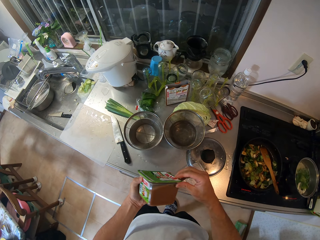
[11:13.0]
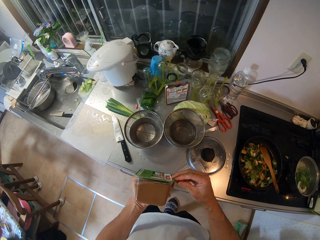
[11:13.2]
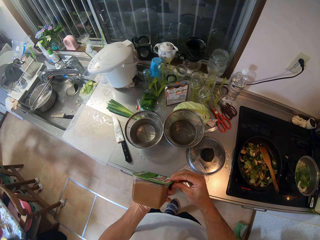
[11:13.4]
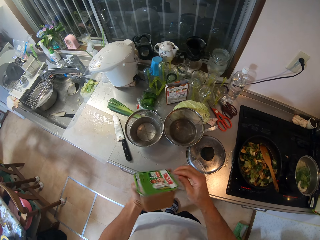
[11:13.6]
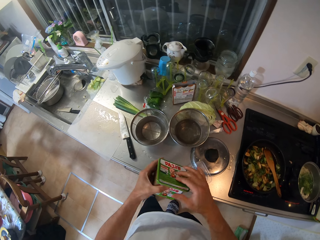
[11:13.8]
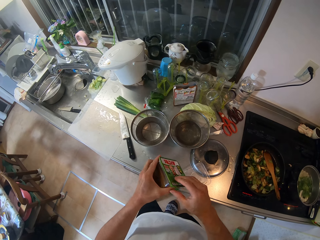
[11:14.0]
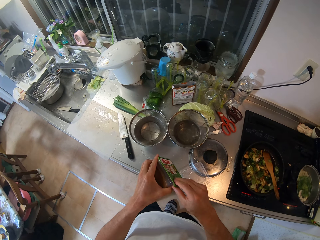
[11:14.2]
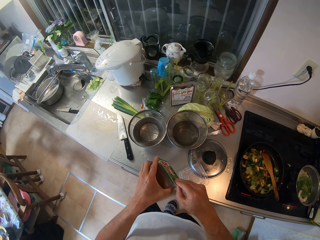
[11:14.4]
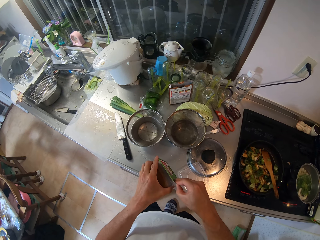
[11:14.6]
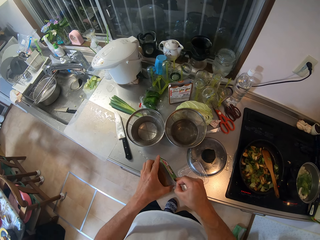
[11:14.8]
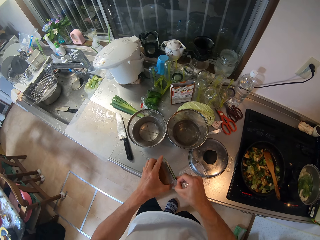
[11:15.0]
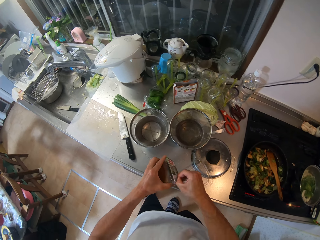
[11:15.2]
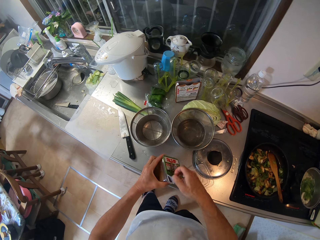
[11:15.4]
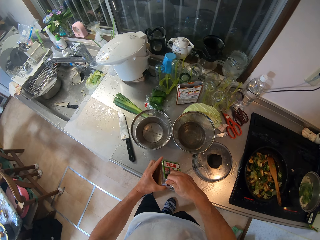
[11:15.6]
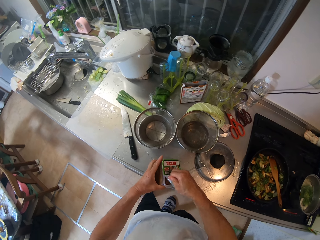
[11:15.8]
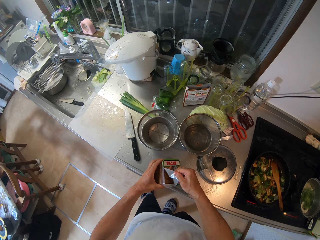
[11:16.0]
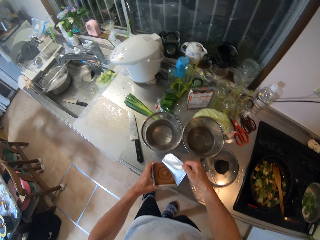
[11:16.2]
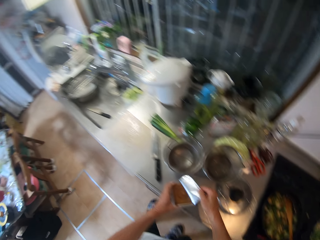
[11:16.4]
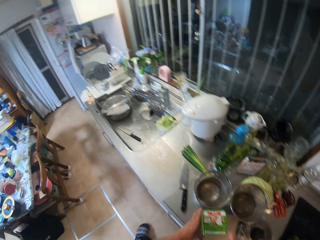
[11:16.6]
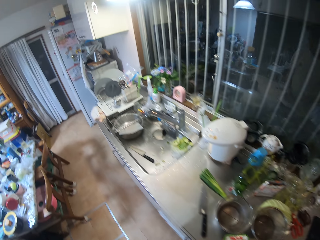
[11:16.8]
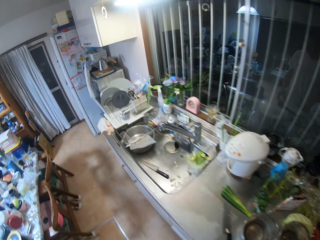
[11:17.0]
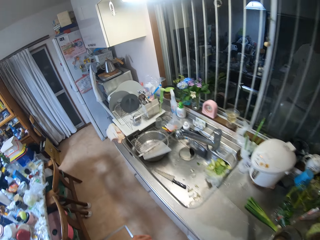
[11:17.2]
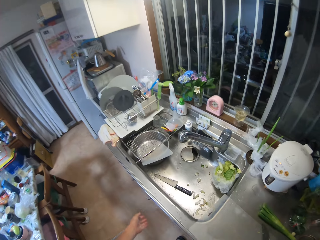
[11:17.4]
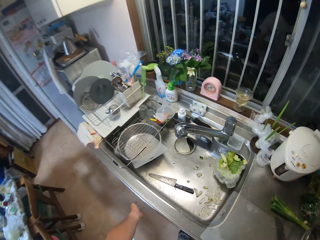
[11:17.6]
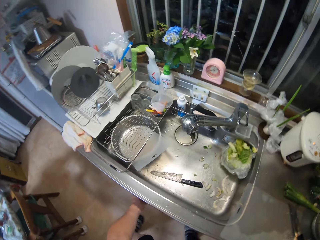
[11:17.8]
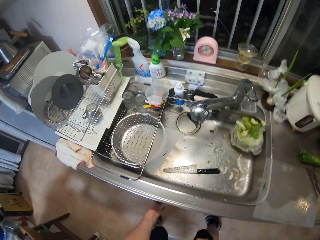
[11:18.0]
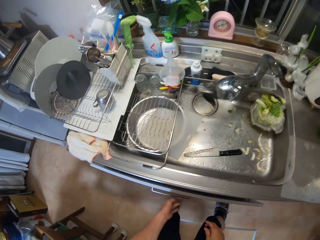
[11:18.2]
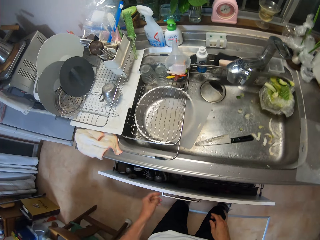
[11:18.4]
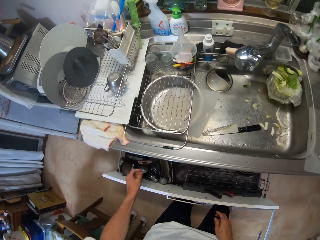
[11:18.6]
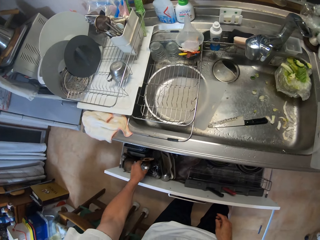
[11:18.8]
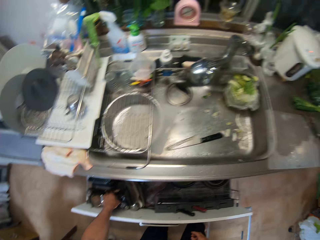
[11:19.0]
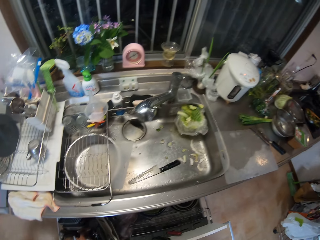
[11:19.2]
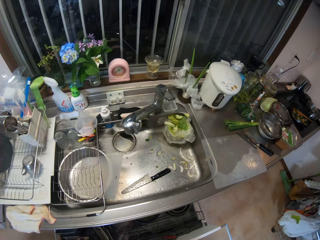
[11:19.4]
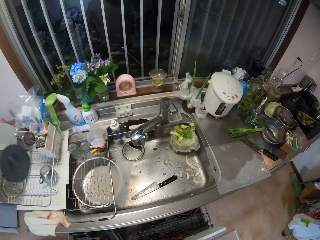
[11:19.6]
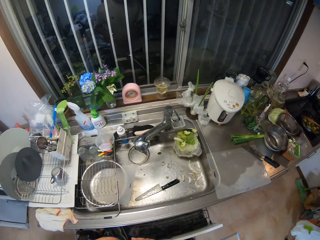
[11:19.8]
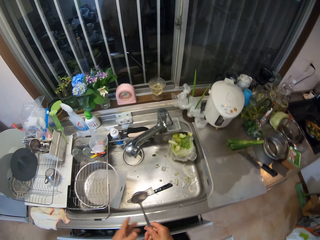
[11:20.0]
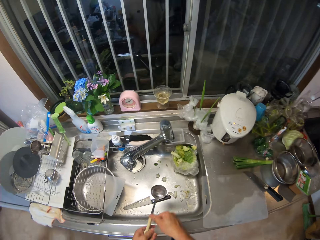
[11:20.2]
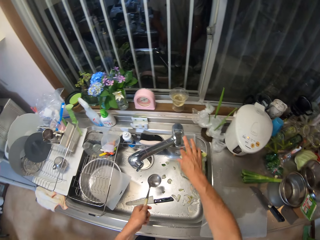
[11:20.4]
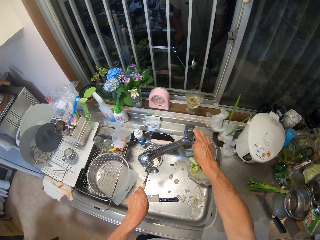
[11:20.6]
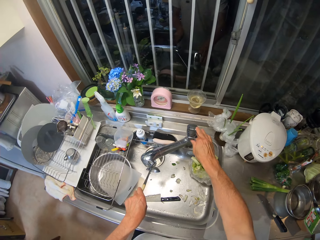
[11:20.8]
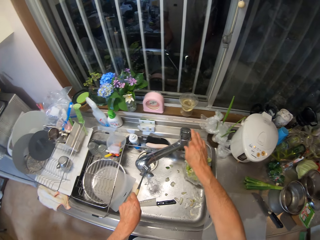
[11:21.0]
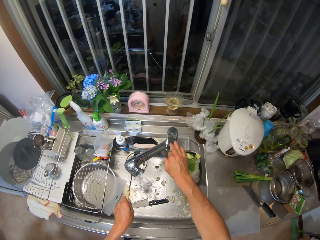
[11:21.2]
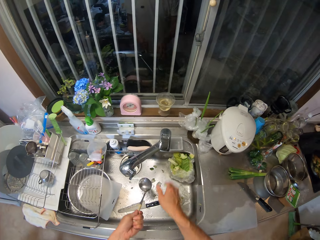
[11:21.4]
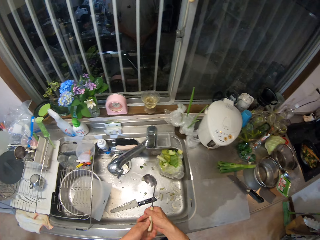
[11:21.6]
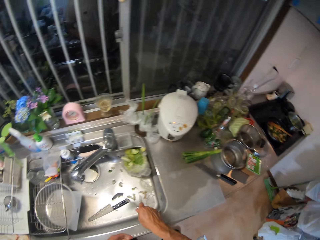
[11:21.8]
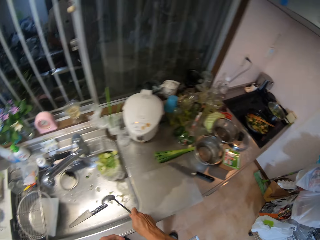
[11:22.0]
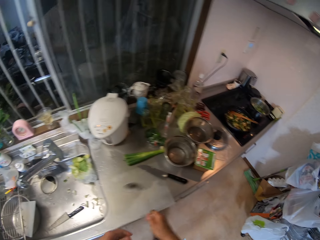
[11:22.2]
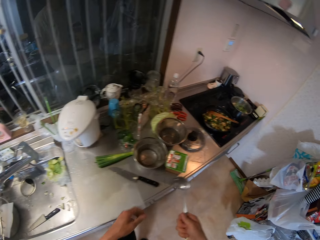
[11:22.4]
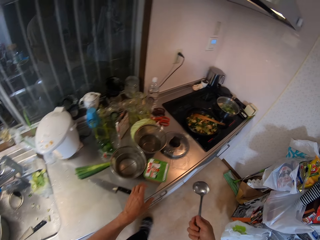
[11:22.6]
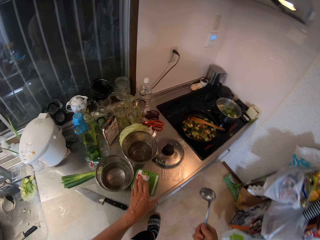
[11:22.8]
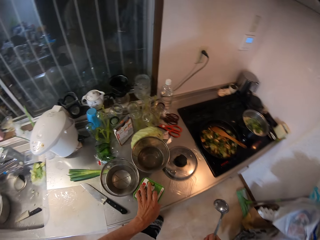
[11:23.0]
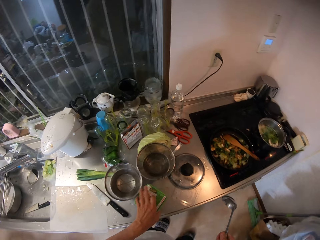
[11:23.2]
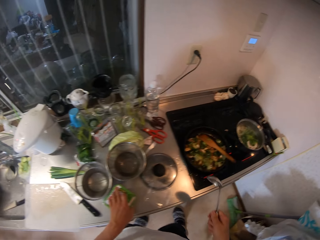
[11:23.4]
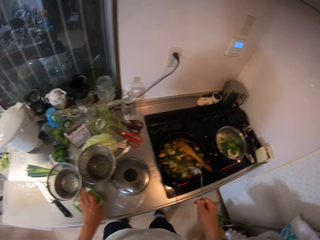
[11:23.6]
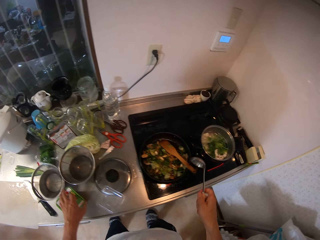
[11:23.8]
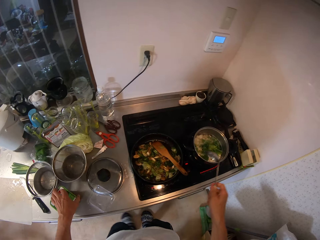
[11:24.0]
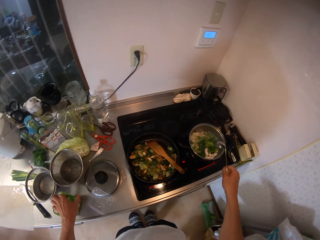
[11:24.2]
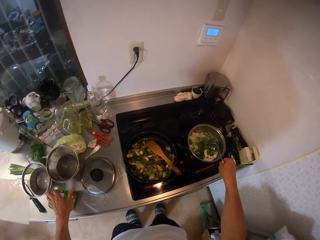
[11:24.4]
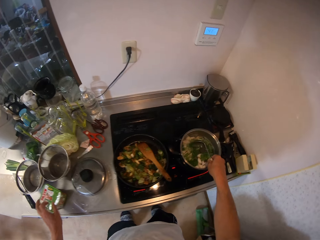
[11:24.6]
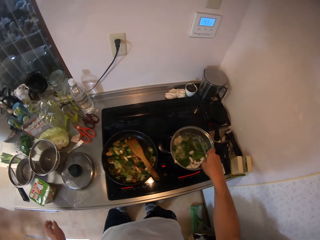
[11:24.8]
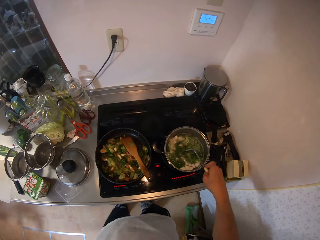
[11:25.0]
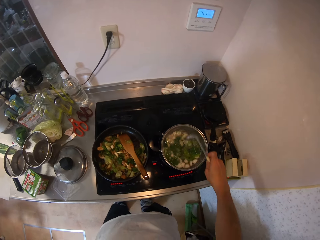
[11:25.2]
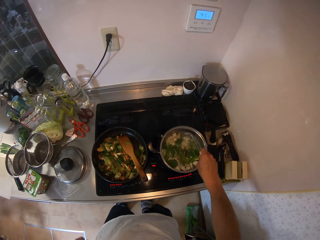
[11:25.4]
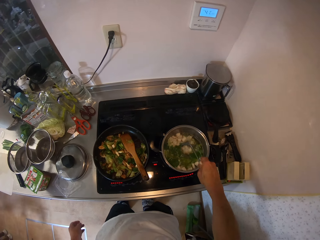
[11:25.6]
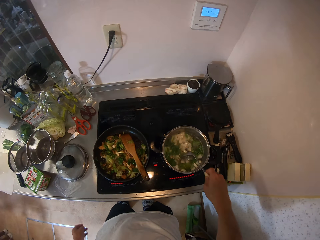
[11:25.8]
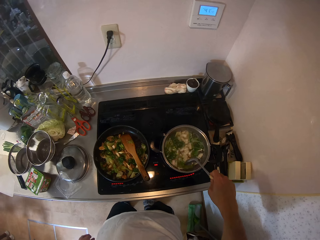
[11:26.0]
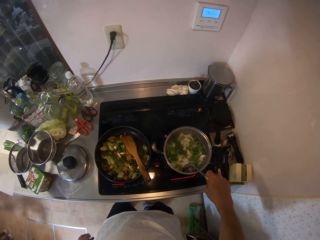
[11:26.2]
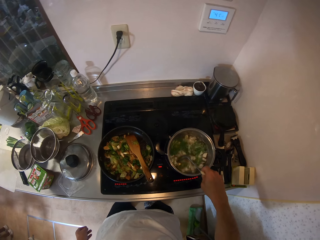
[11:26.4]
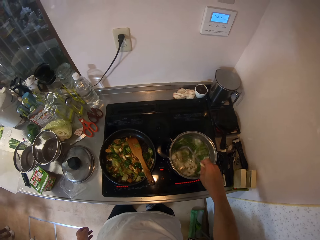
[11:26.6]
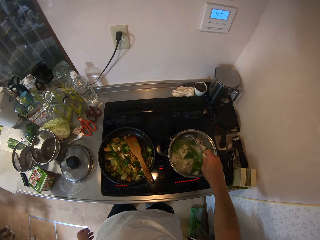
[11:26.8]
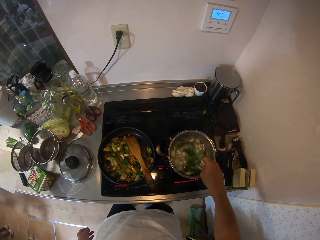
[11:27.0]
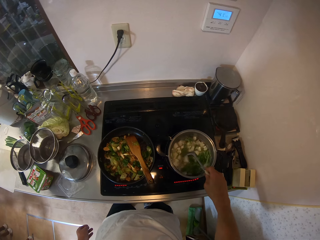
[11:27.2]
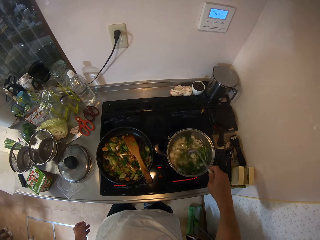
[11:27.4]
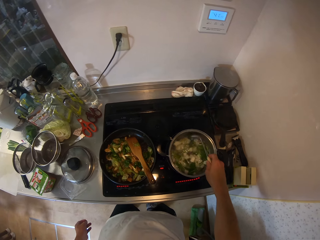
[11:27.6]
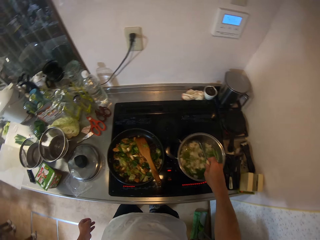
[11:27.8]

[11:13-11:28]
The camera wearer moves a storage container. She removes a seal of the storage container. She puts the storage container on a kitchen table. She removes a seal of the storage container. She walks. She opens a drawer with her left hand. She removes a cooking spoon from the drawer with her left hand. She closes the drawer. She passes the spoon from her left hand to her right hand. She holds the cooking spoon with hands. She turns on the sink faucet with her right hand. She rinses the spoon in the sink. She turns off the sink faucet with her right hand. She passes the spoon from her left hand to her right hand. She shakes the cooking spoon. She walks. She places her left hand on the pack on the table. She moves the storage container. She stirs the vegetable mixture in the pot with the spoon in her right hand.

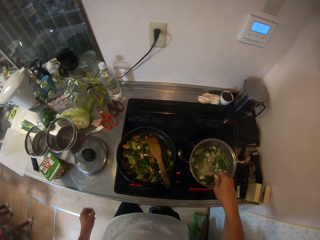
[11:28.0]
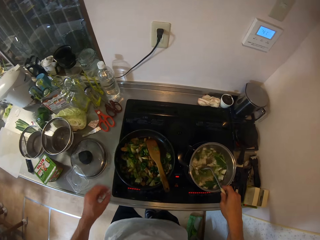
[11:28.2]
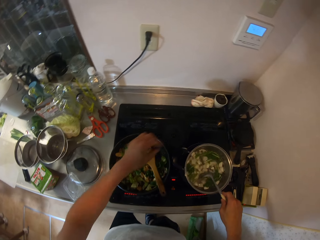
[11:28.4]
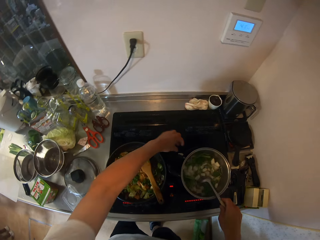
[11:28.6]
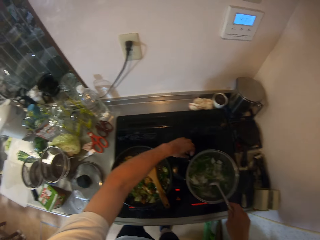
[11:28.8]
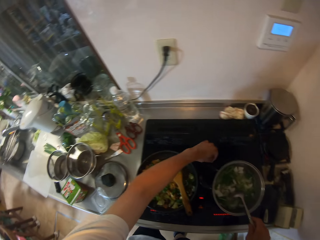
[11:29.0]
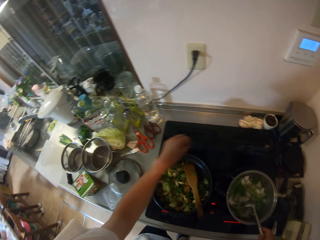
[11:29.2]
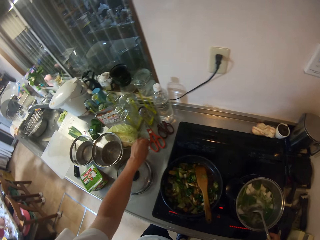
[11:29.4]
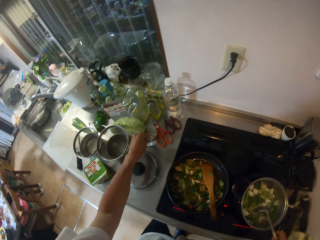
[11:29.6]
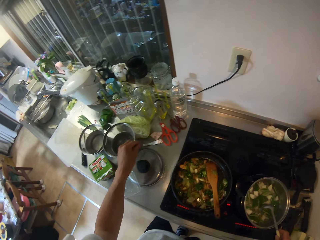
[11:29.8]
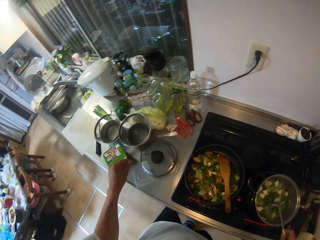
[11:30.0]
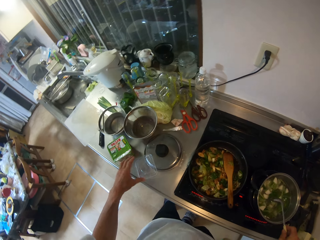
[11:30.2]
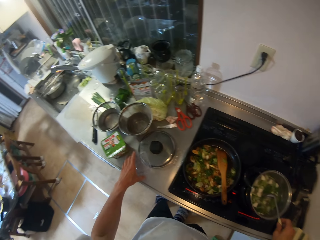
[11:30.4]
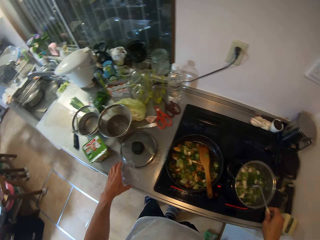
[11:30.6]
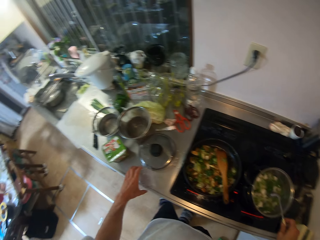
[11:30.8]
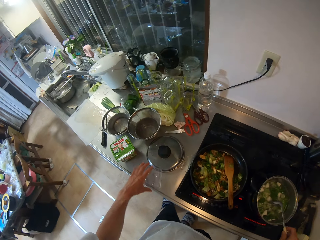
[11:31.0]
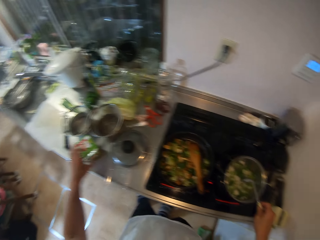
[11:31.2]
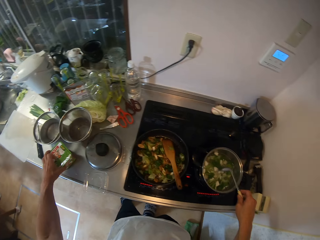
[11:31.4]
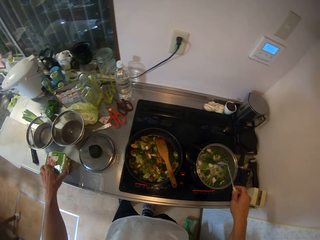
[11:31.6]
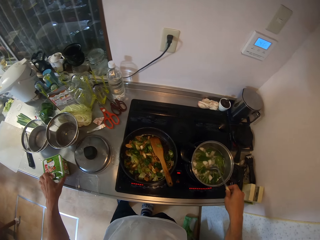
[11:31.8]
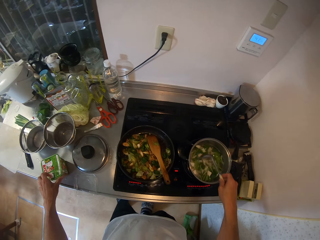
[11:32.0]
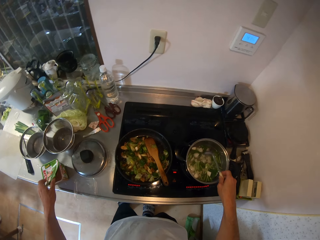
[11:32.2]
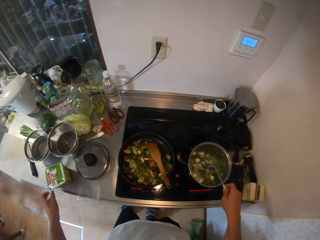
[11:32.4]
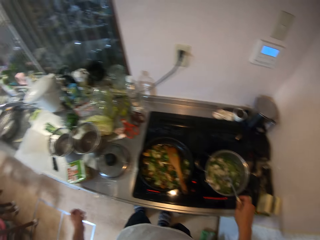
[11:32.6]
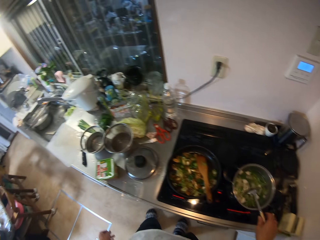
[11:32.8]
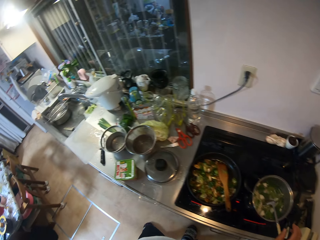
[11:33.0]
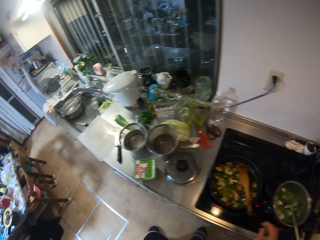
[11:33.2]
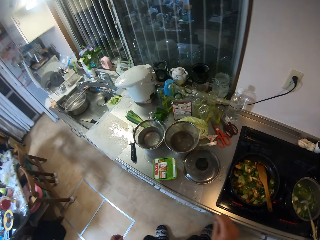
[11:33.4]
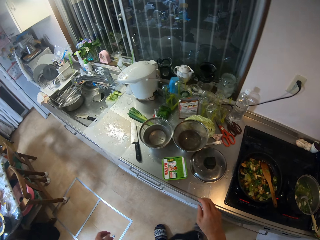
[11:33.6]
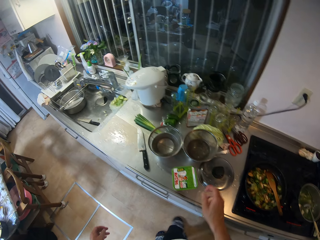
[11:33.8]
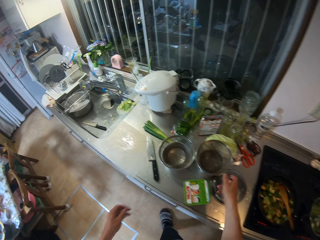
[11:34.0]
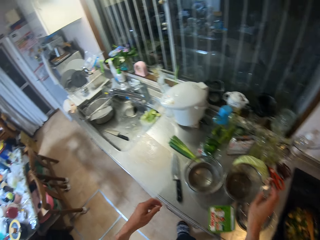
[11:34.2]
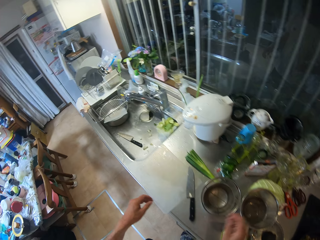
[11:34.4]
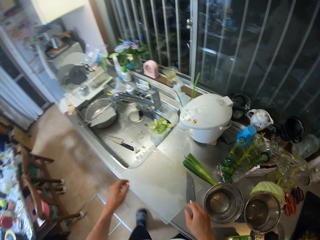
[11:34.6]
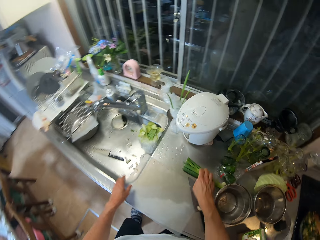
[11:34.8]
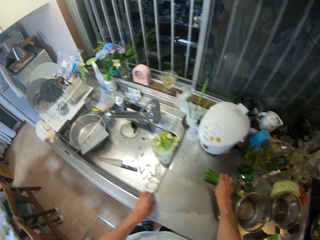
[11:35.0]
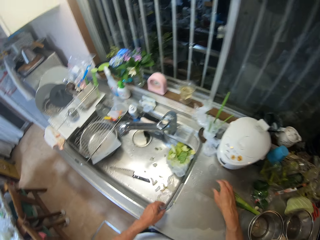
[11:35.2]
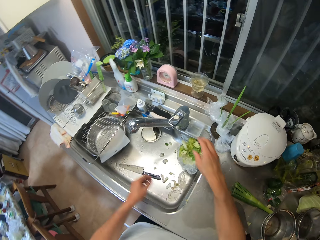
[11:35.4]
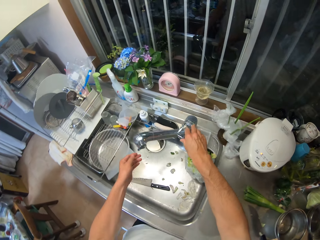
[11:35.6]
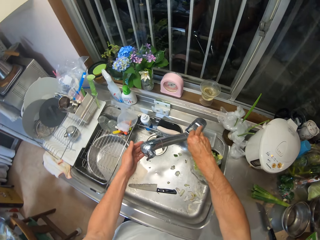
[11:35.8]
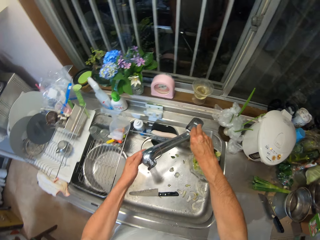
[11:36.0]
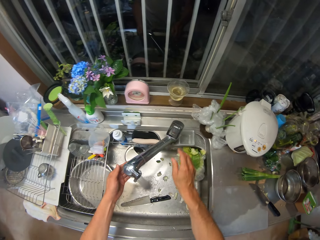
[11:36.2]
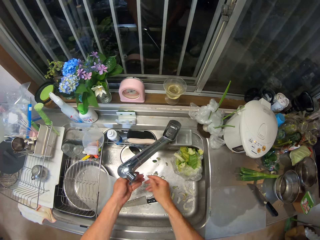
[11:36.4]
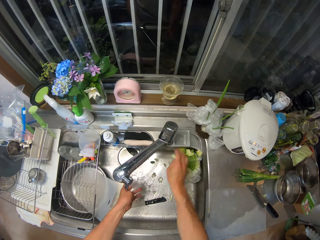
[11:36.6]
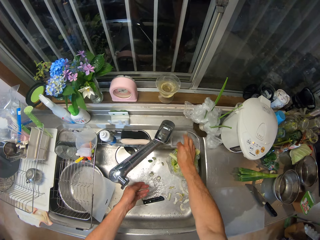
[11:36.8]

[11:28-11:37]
The camera wearer picks a piece of vegetable from the gas cooker with her left hand. She drops the piece of vegetable on the kitchen table with her left hand. She adjusts the lid of the pack on the table with her left hand. She adjusts the pack or storage container on the table with her left hand. She opens the storage container seal. She walks. She moves hands. She touches scallions on the kitchen table. She turns on the sink faucet with her right hand. She rinses her hands in the sink.
